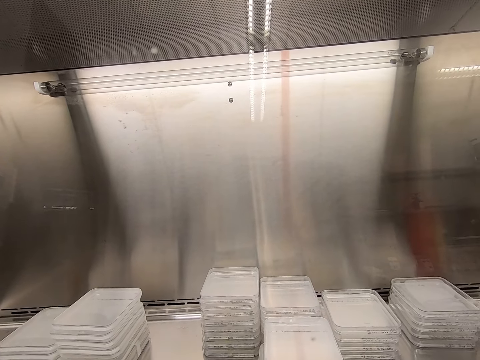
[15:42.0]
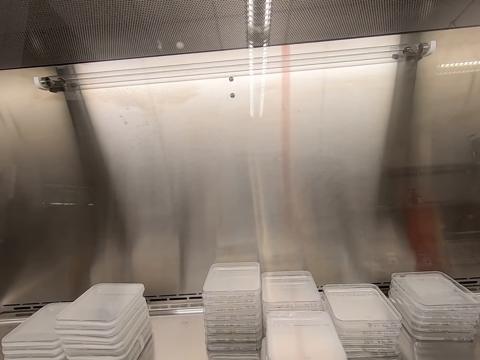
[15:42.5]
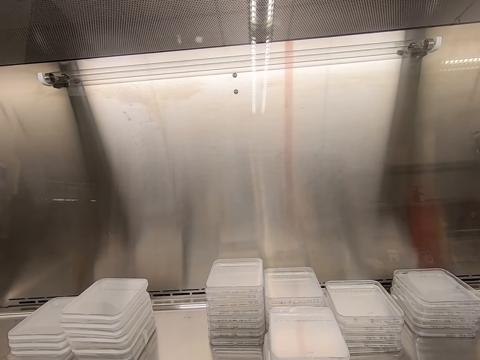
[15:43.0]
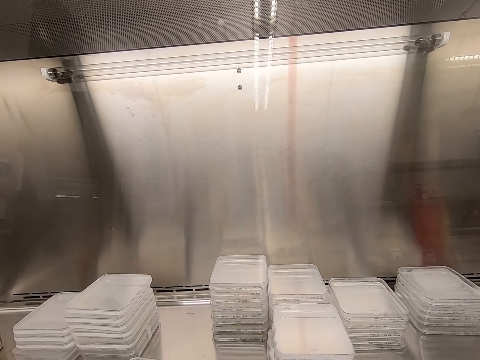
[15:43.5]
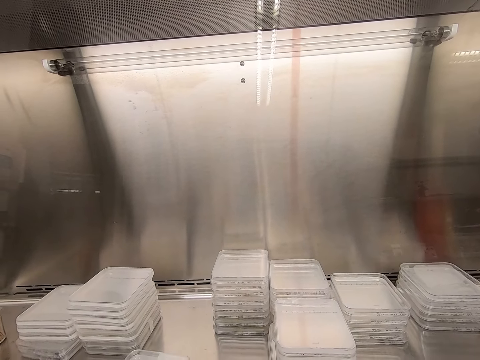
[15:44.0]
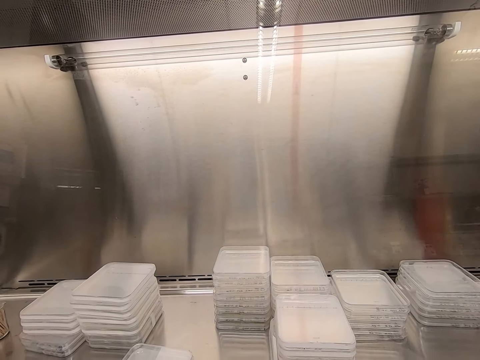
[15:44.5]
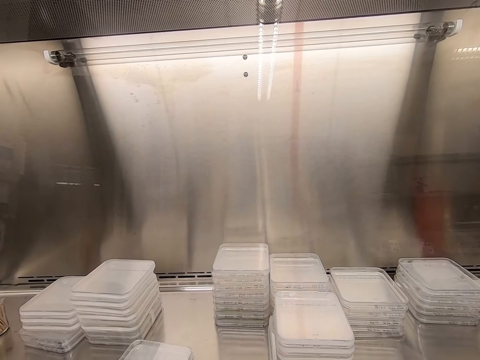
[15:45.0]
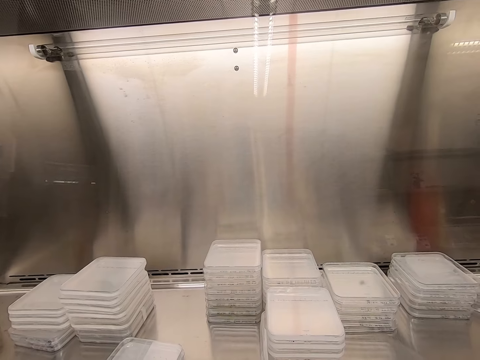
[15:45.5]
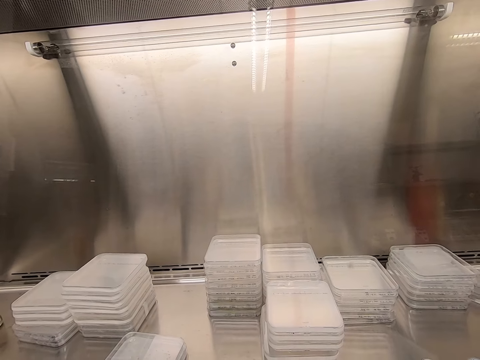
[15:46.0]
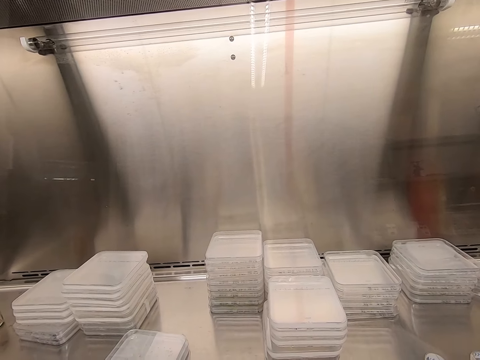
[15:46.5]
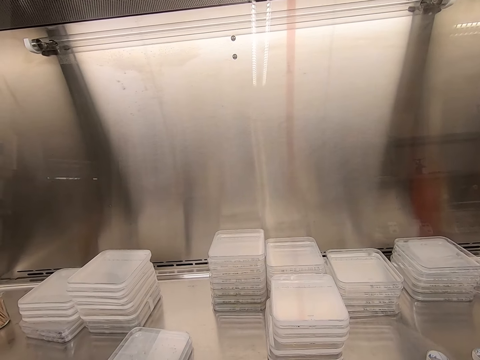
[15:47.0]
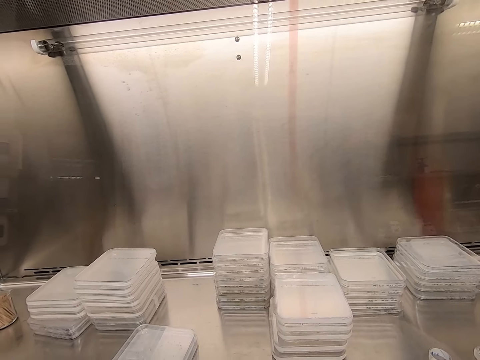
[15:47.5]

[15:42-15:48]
The camera wearer seals the lid with cello tape.

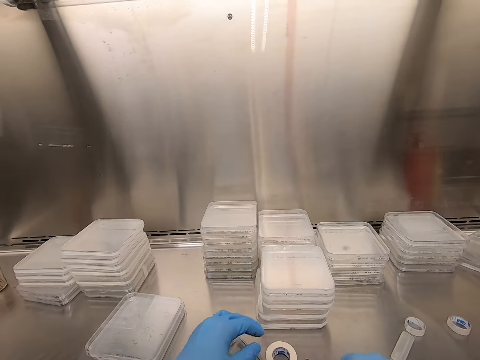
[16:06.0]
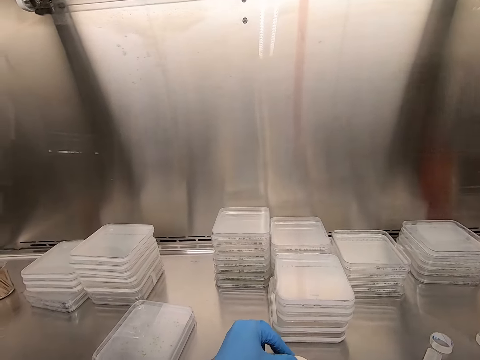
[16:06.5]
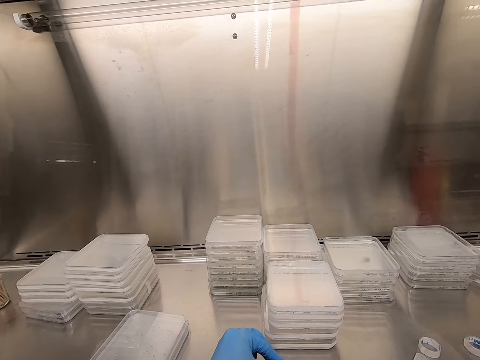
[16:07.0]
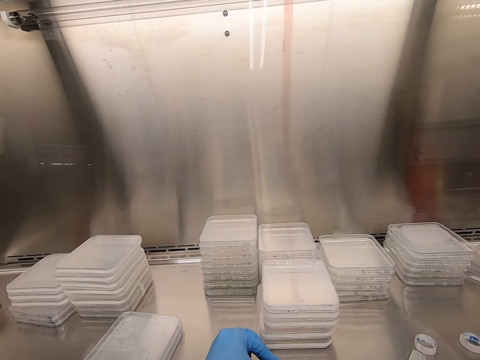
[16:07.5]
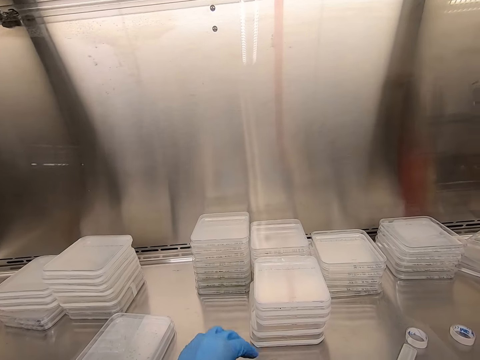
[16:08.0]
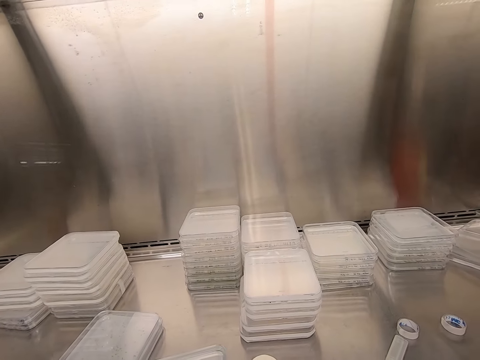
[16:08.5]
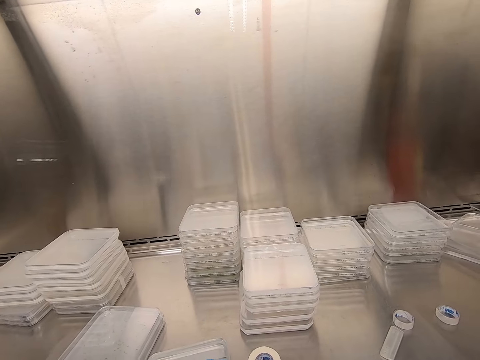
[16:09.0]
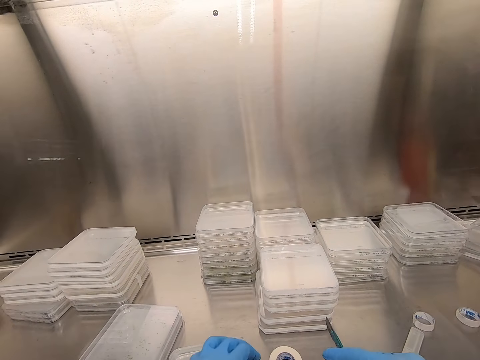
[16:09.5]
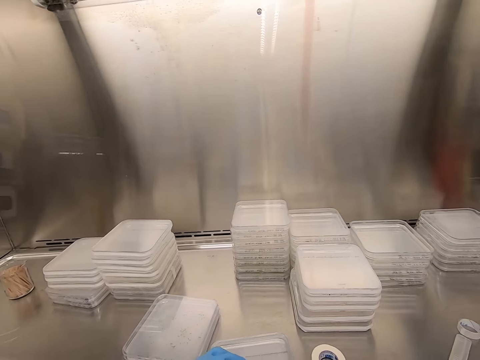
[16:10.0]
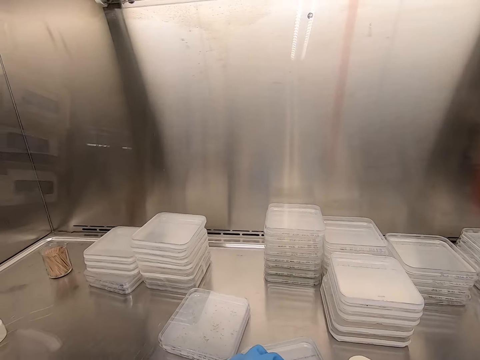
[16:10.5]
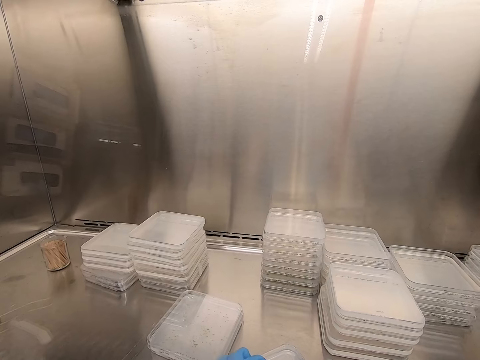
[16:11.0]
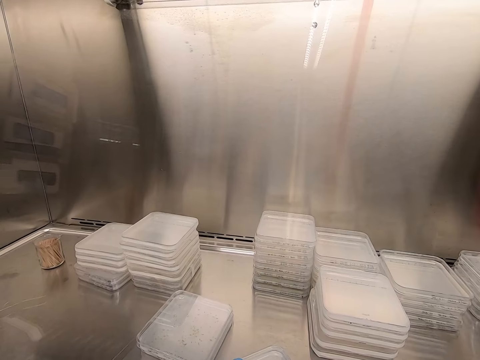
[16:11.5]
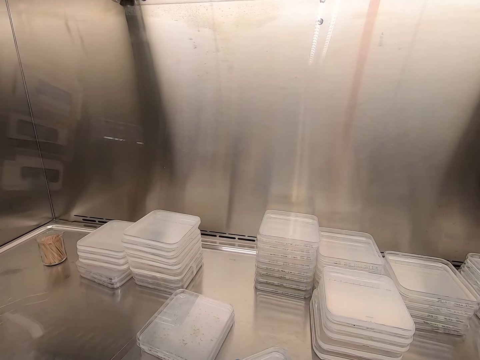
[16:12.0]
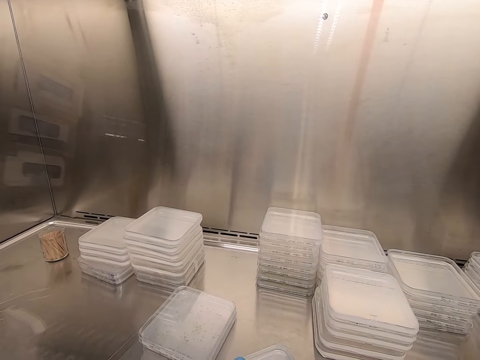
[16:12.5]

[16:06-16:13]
The camera wearer cuts the cello tape in the lid.

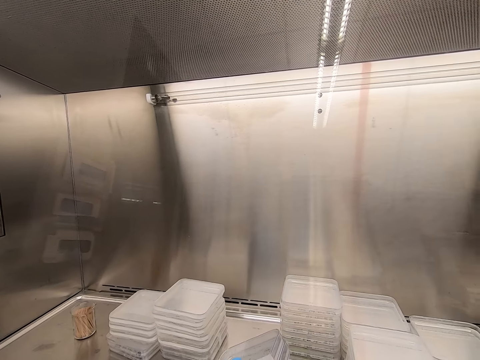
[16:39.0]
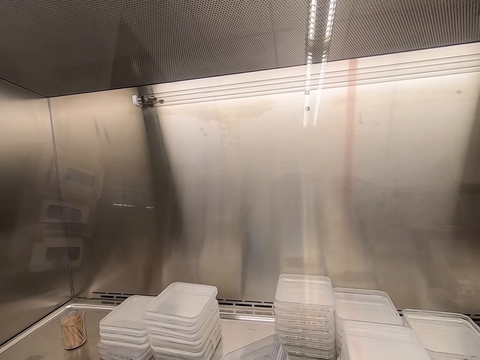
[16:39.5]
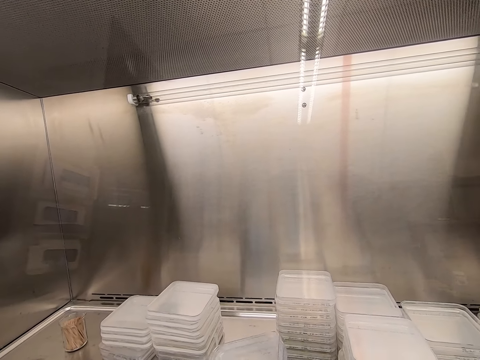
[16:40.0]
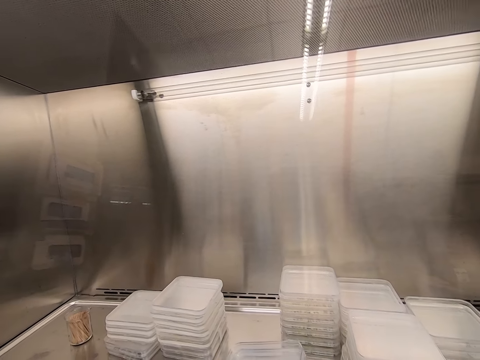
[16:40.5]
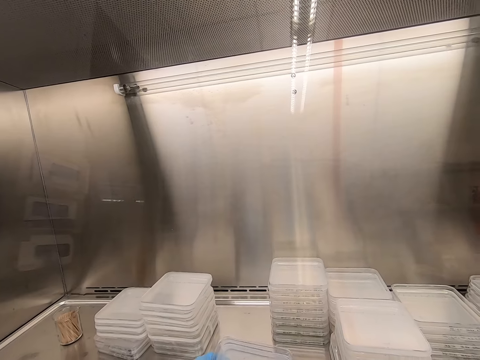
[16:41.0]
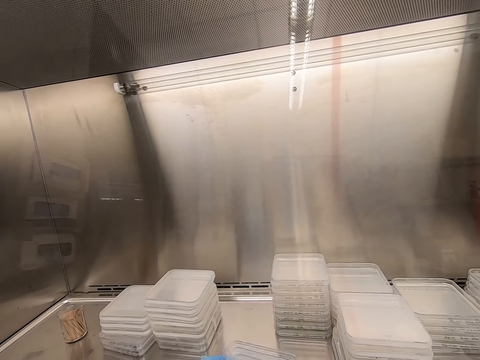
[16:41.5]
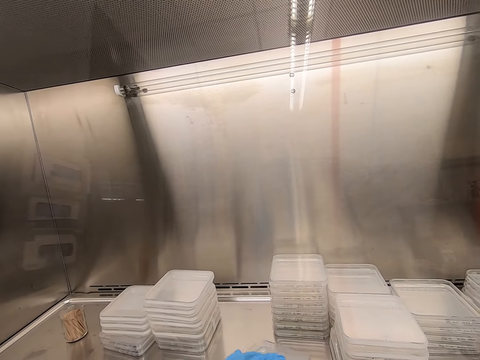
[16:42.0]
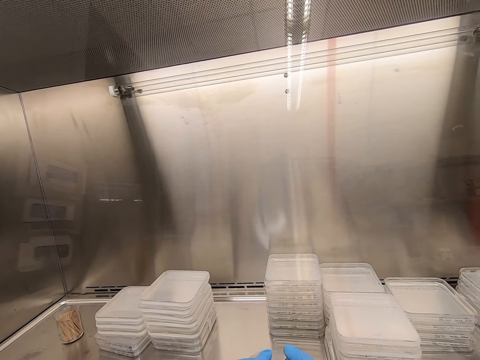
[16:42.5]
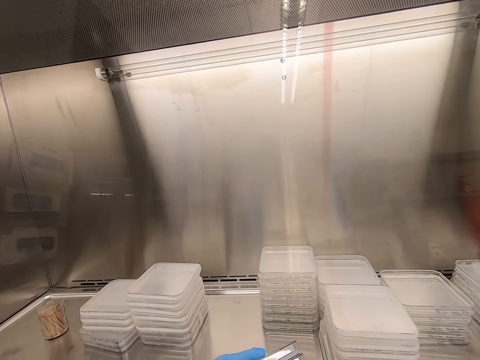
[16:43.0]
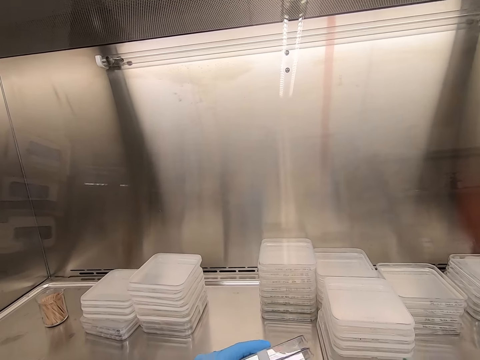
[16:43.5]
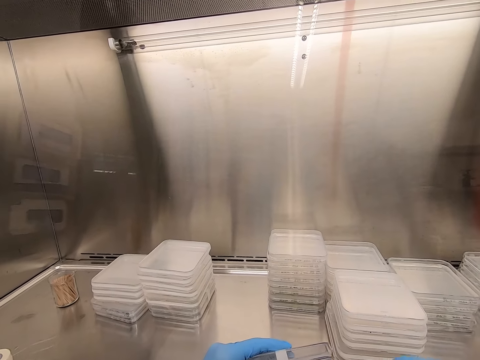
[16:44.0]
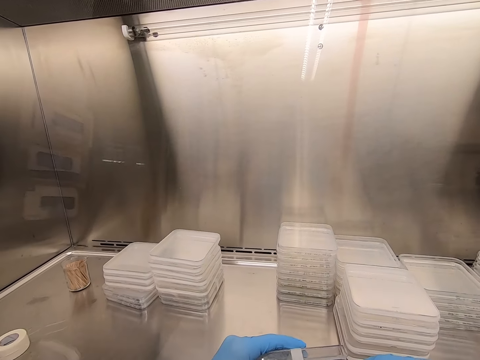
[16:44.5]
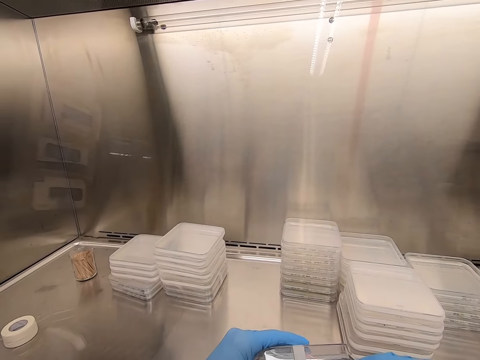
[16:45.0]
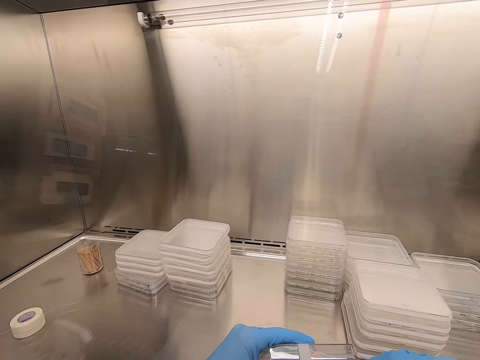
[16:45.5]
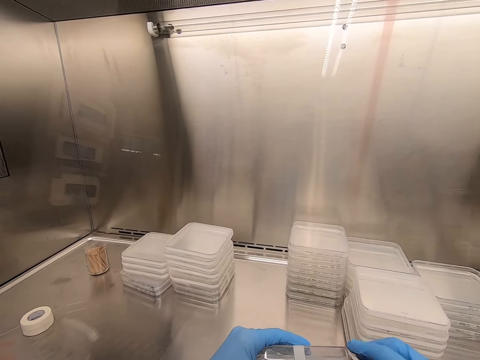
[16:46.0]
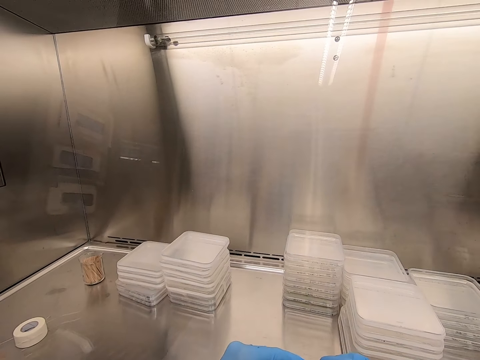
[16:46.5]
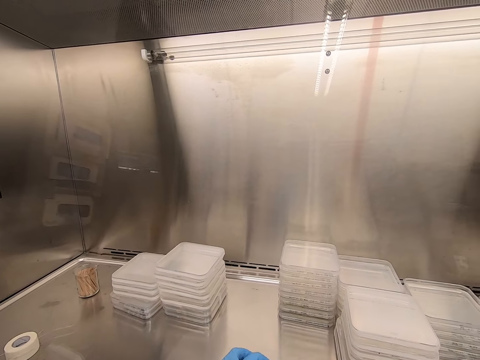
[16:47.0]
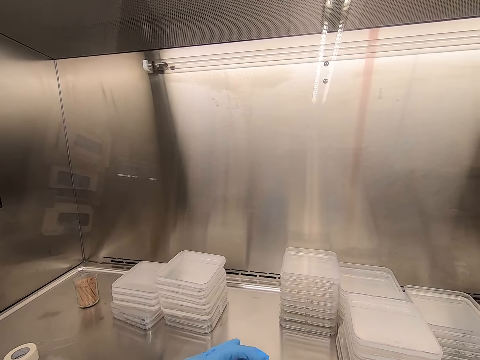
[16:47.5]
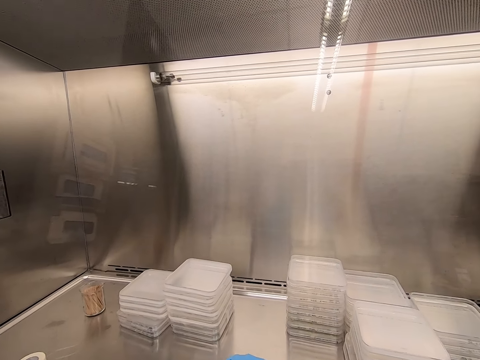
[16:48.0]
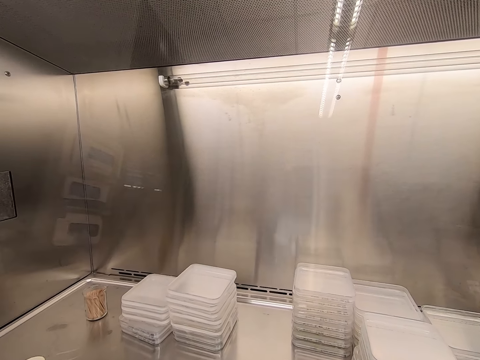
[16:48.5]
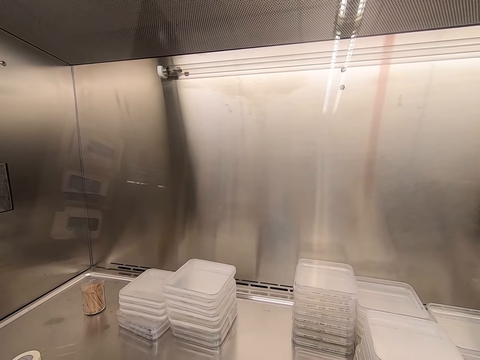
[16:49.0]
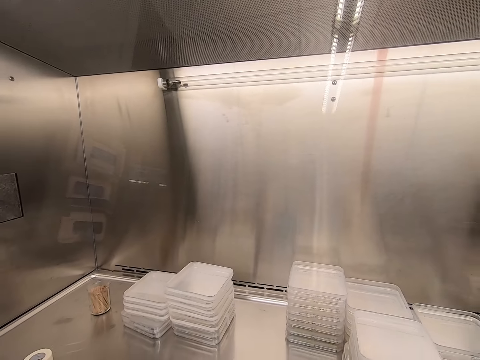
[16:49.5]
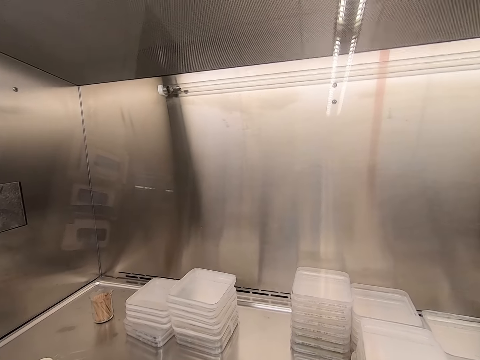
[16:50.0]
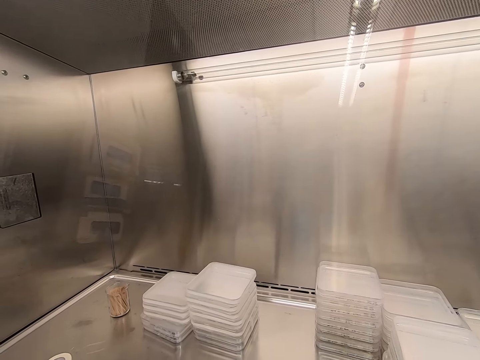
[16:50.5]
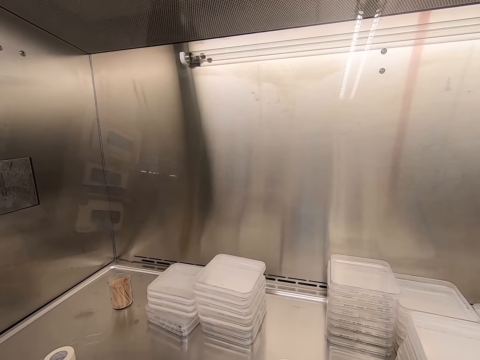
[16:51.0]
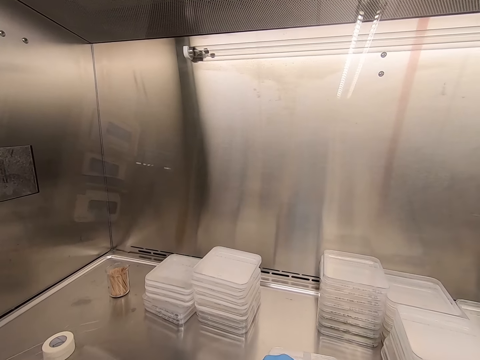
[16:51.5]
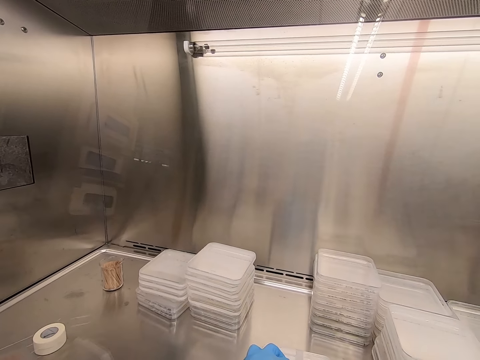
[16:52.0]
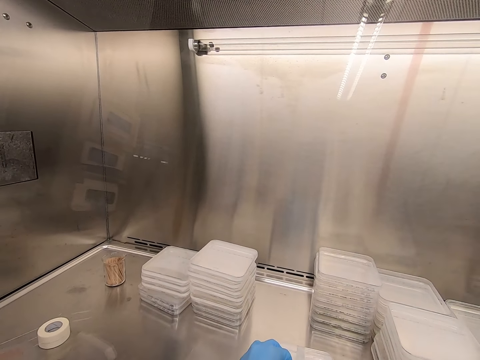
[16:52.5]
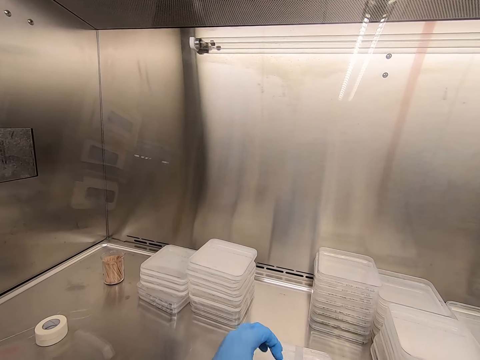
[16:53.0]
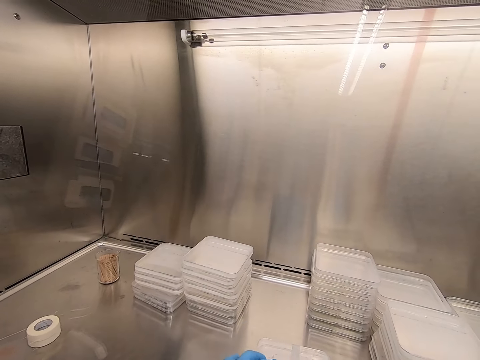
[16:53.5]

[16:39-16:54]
The camera wearer seals the lids with cello tape. They cut the cello tape in the lid.
